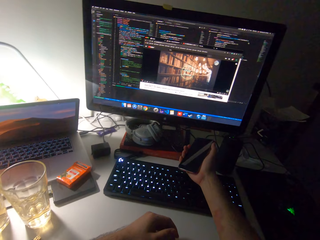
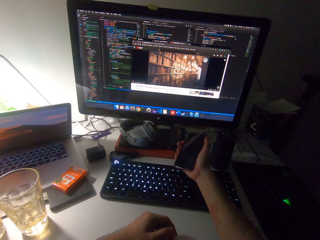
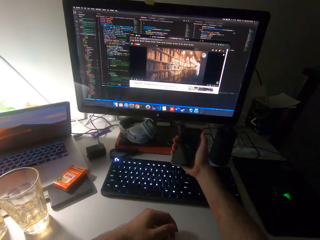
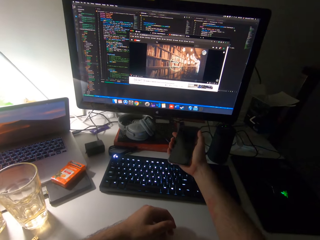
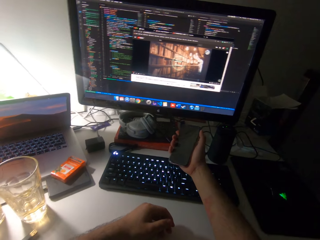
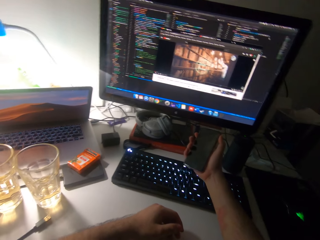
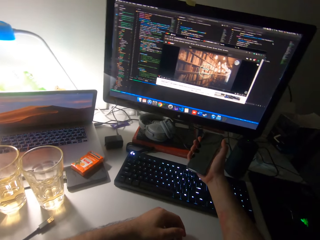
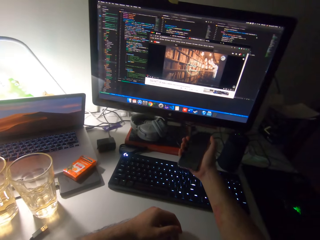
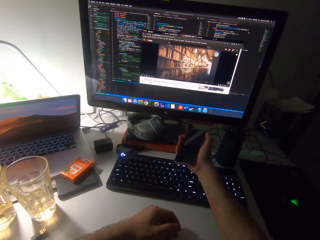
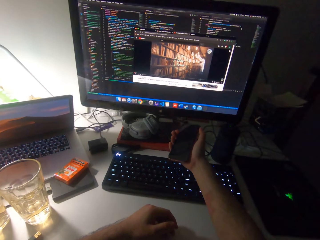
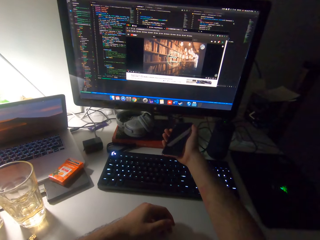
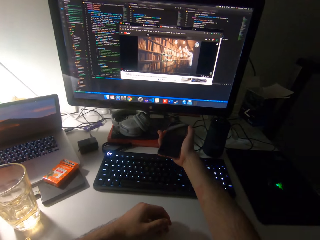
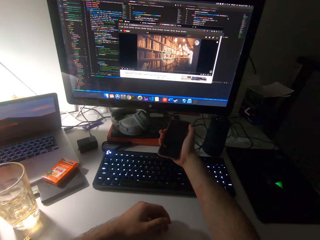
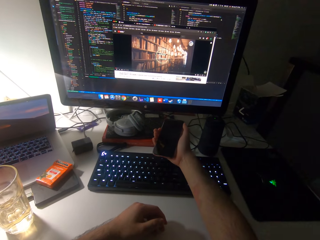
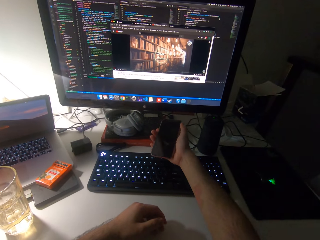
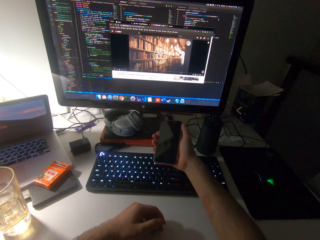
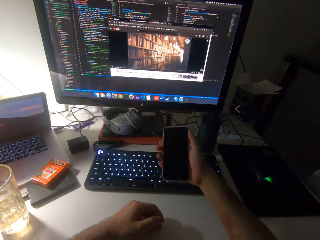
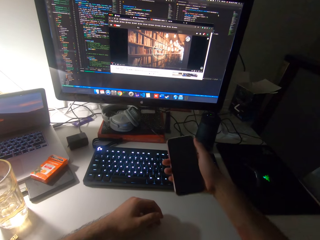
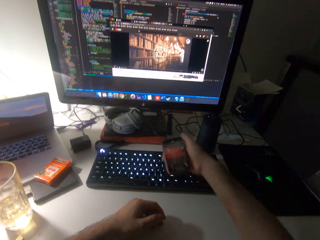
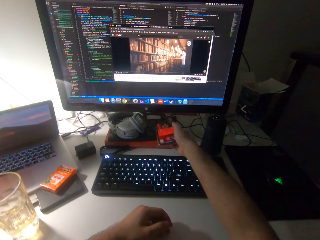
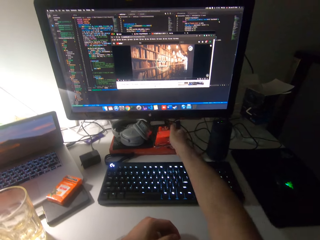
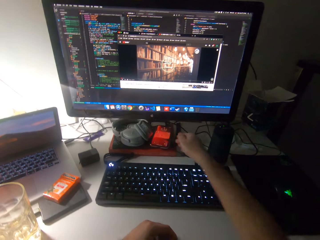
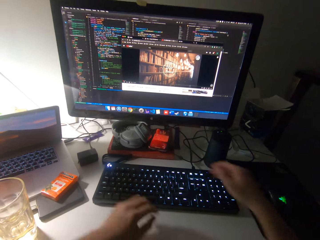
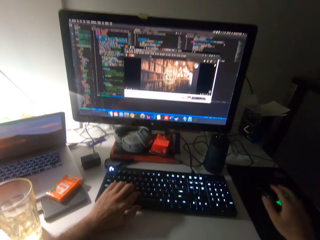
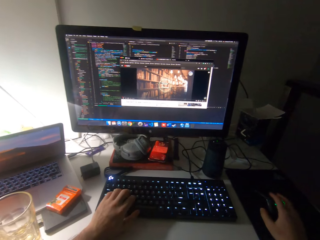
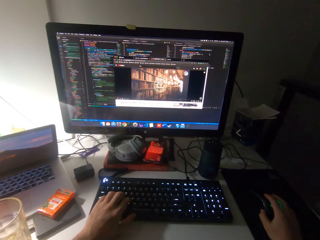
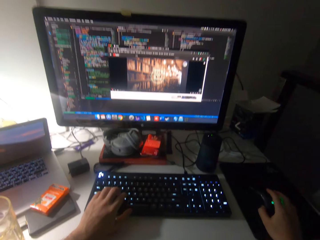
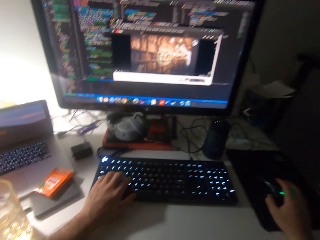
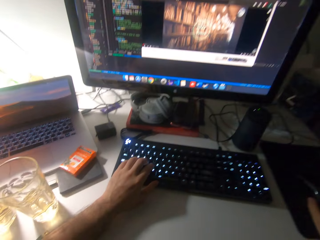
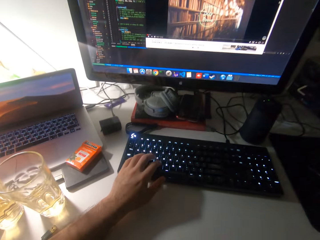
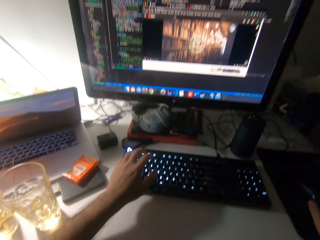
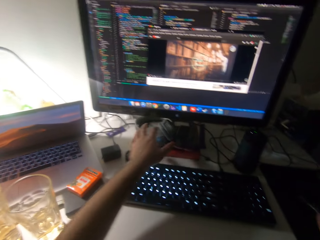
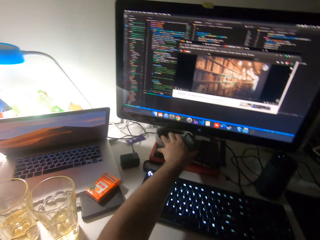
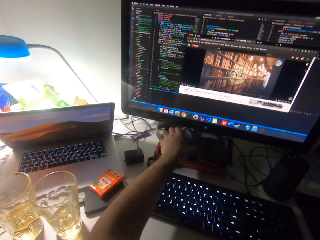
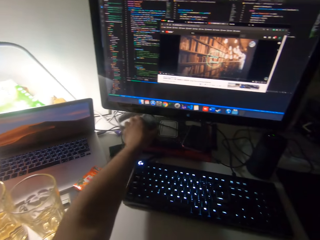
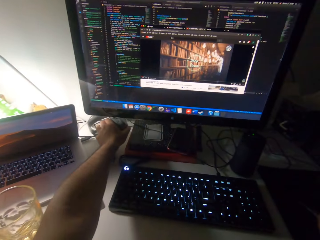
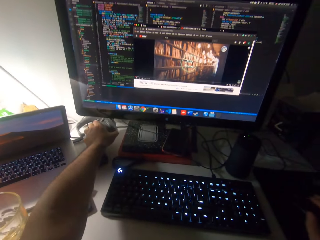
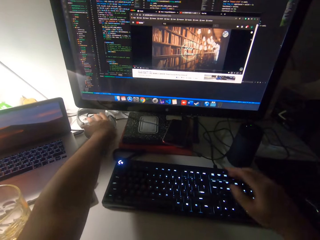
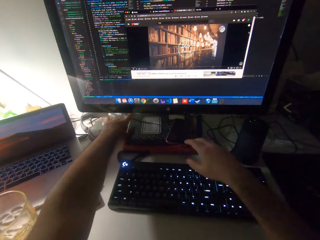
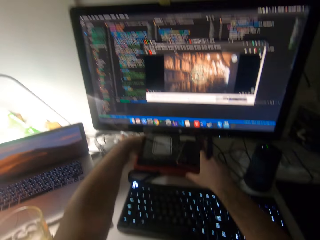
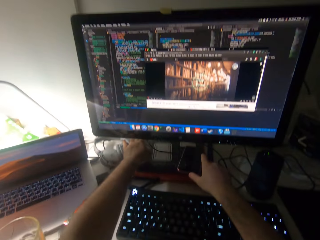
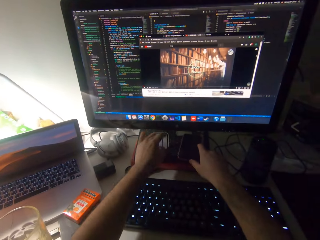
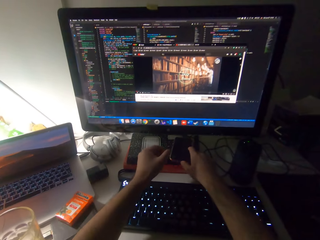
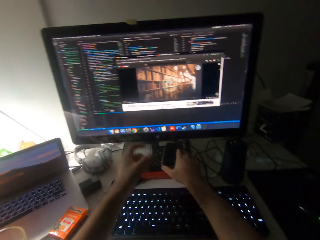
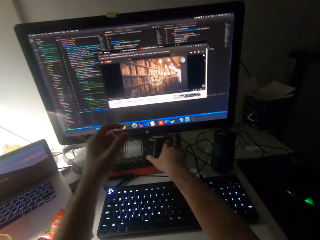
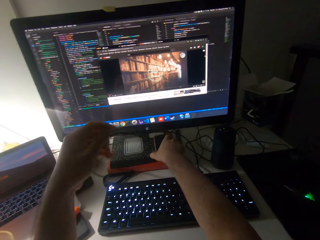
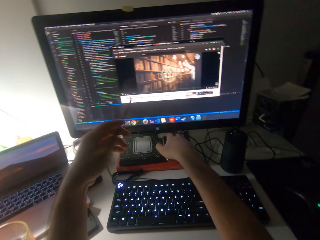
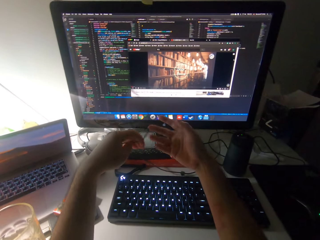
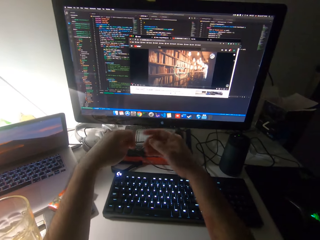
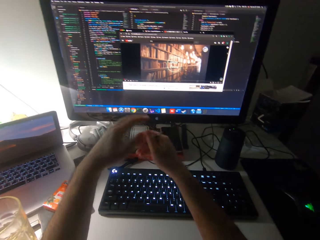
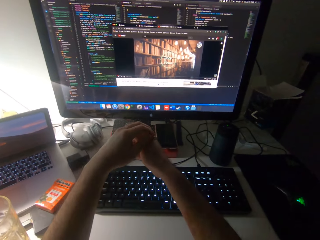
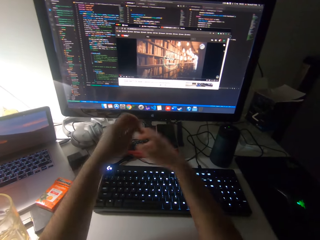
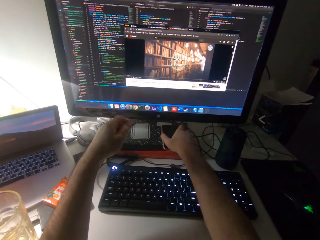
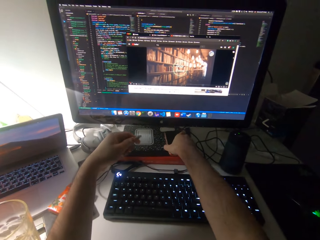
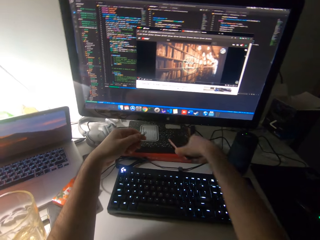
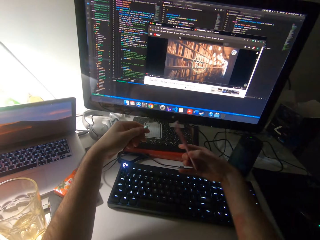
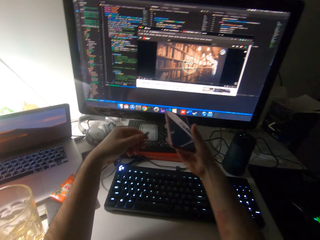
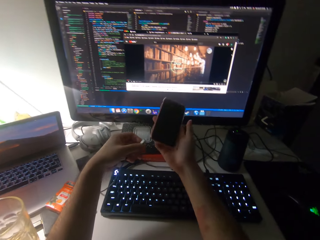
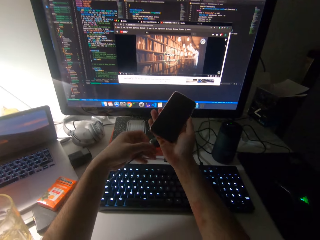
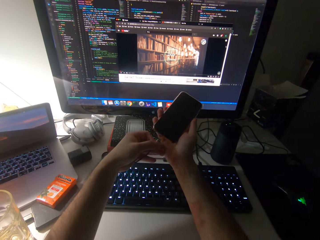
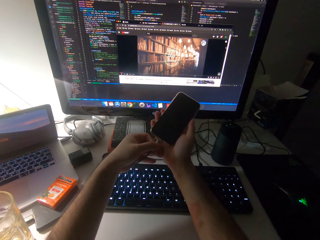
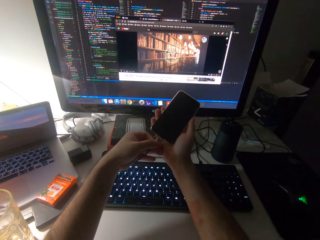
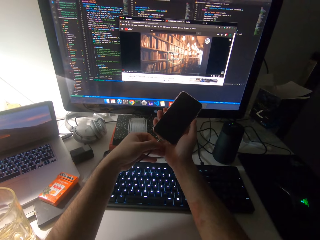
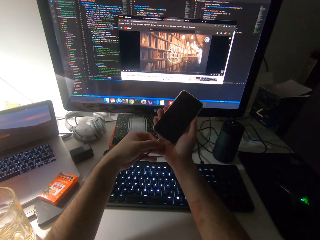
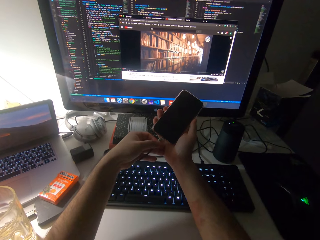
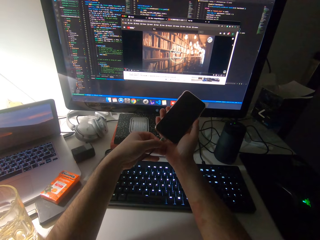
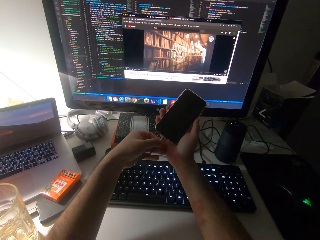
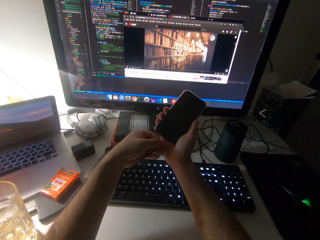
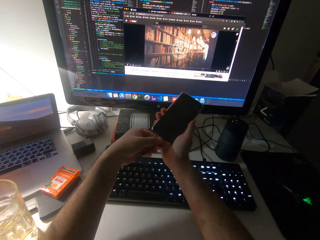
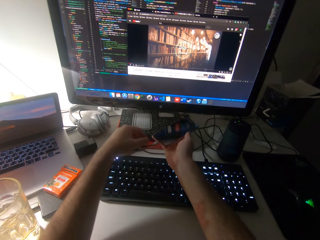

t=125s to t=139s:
The camera wearer drops the phone on the table. They adjust a headphone on the table. They plug the phone with the phone charger. They pick up the cable. They pick up the phone. They connect the cable on the phone.

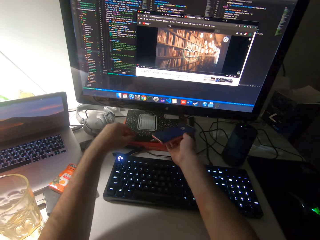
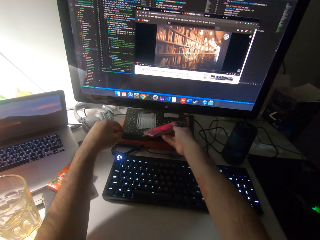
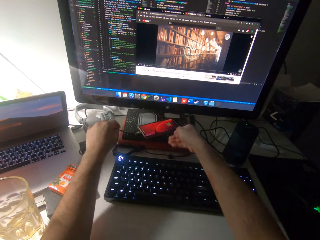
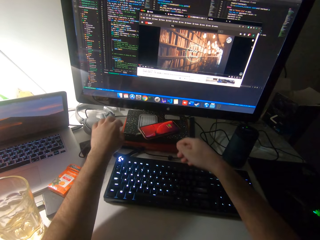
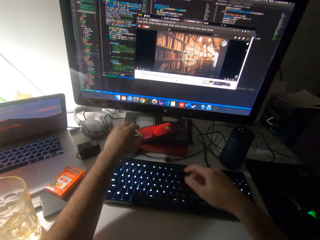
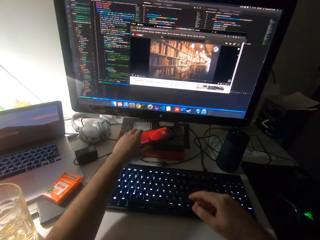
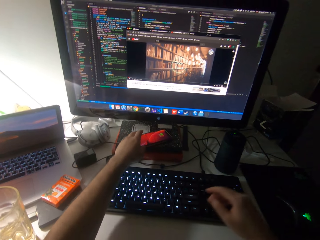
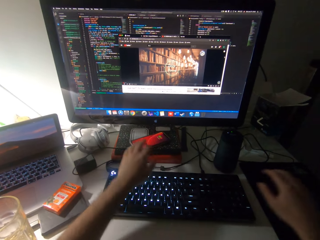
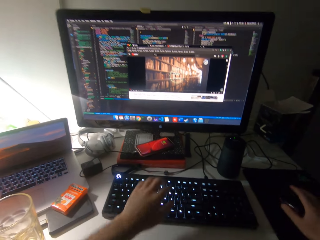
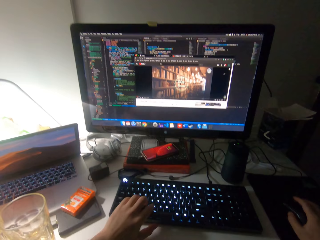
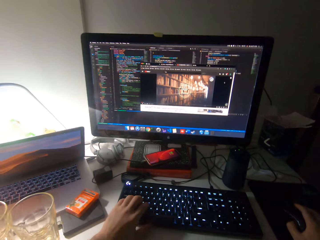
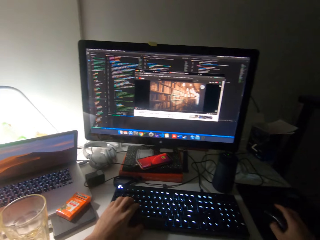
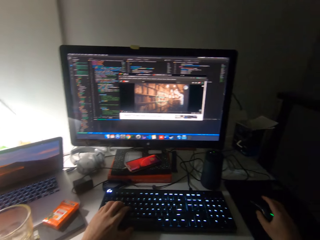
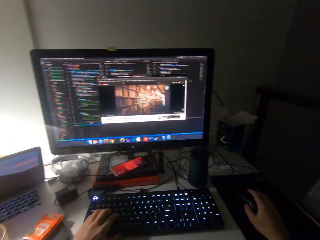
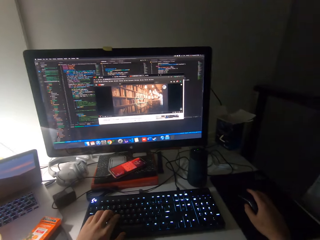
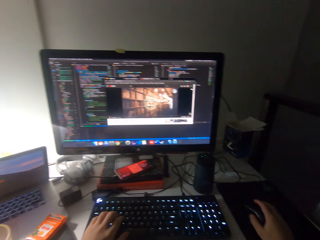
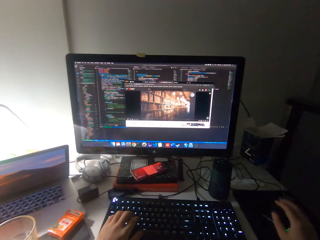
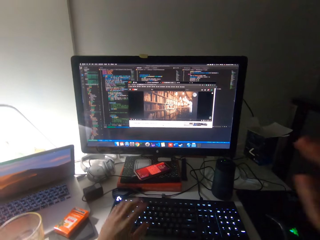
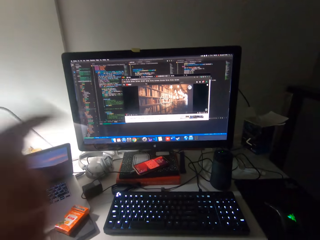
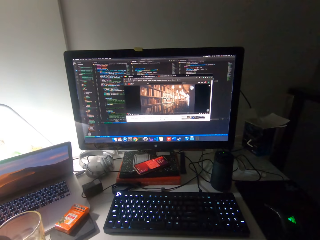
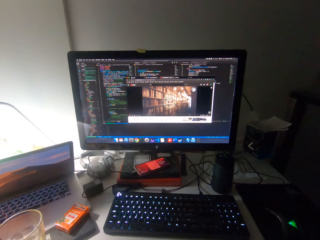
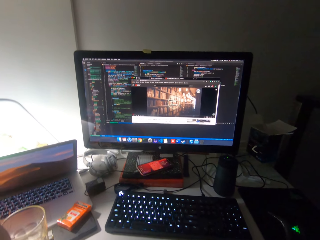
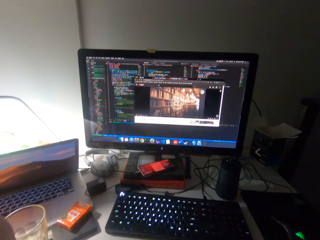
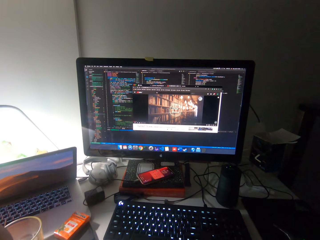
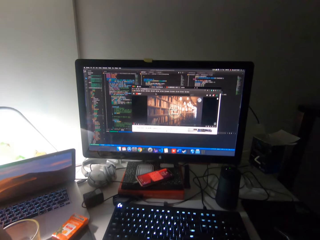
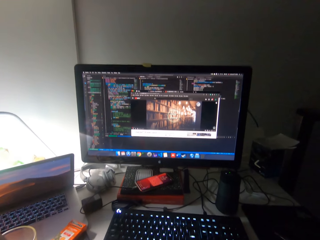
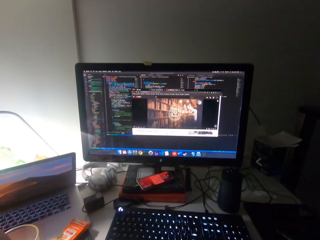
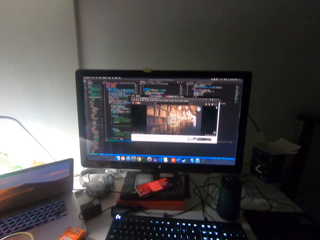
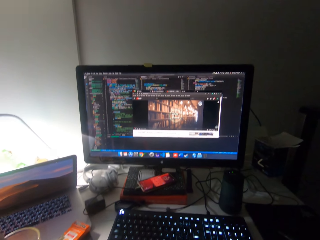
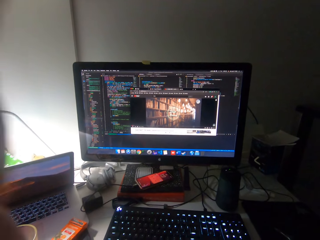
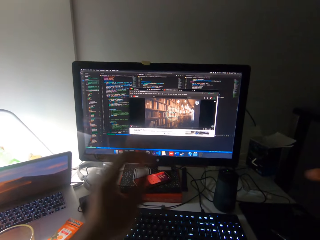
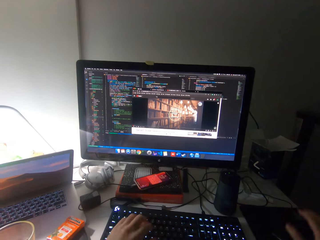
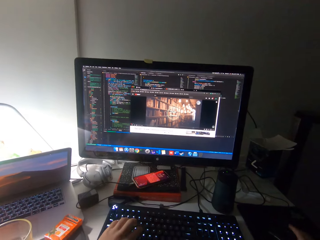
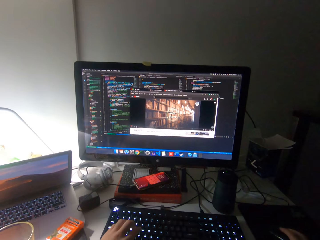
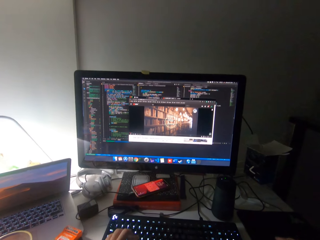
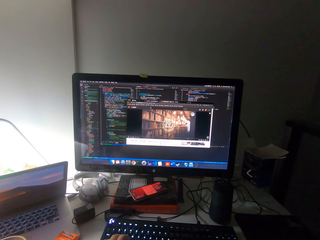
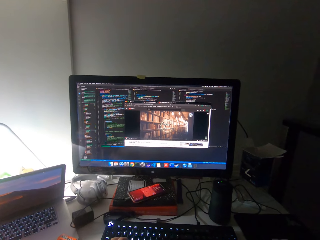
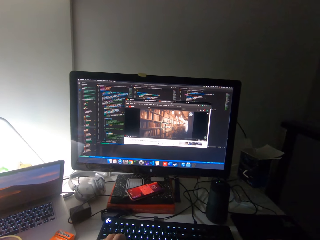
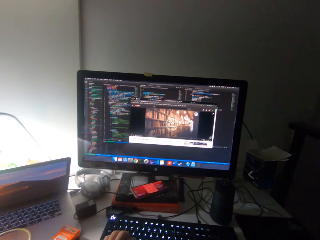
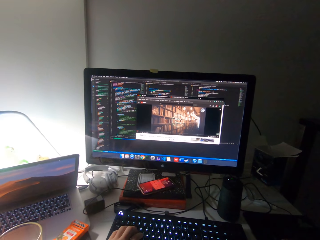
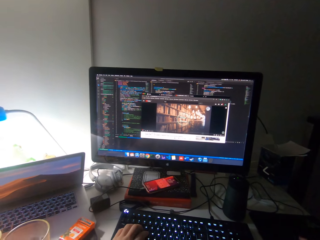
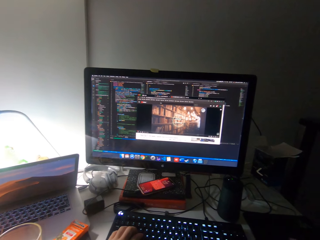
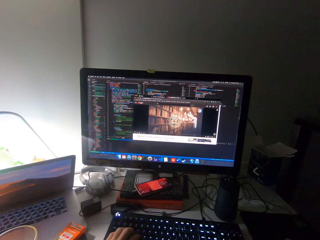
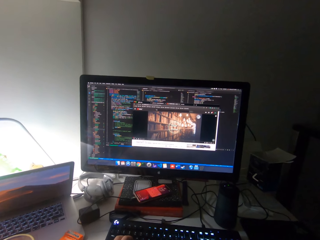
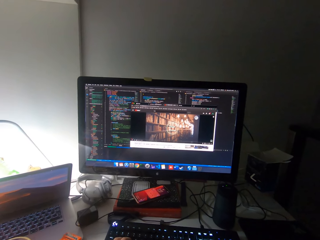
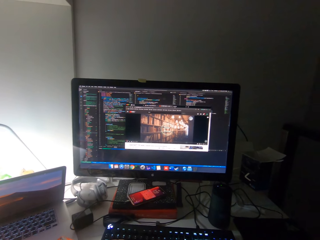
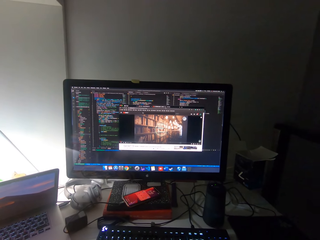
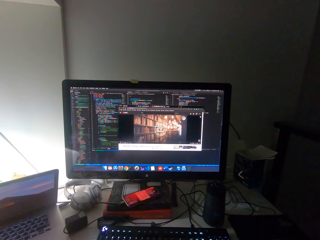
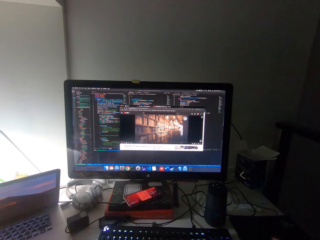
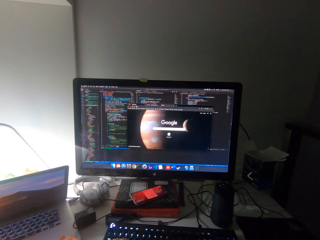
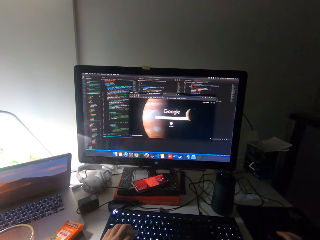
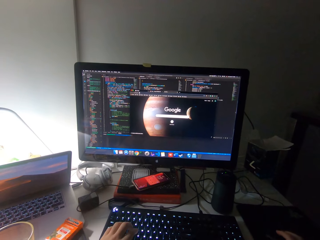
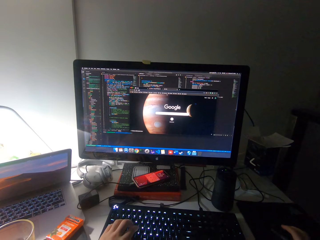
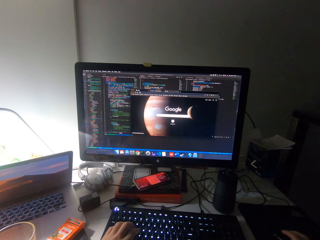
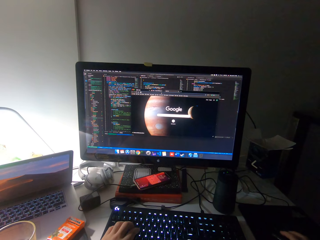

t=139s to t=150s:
The camera wearer puts the phone on the computer. They operate the computer with both hands. They type on the keyboard. They type on the keyboard again.
